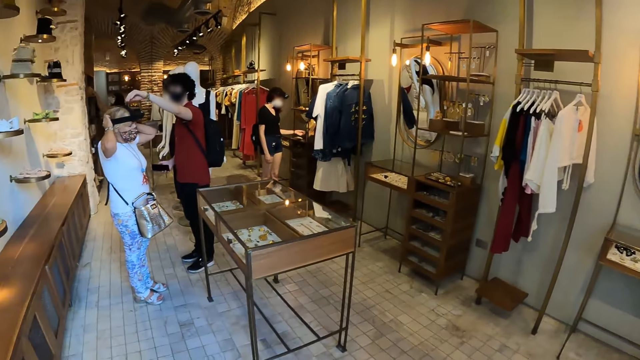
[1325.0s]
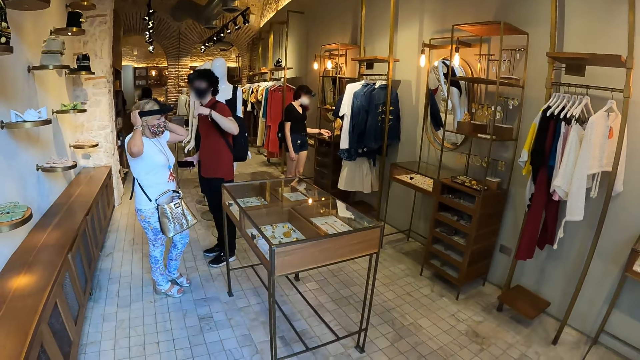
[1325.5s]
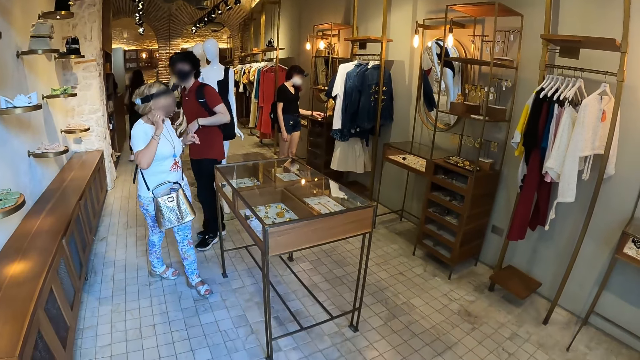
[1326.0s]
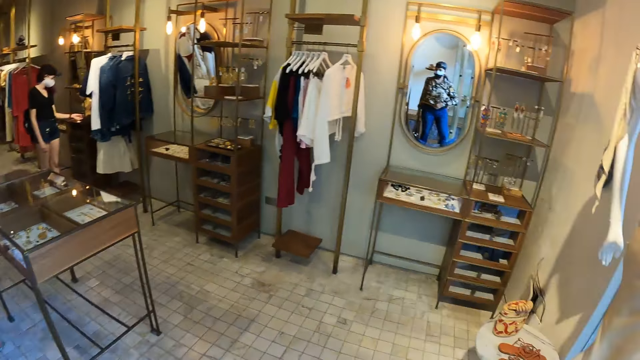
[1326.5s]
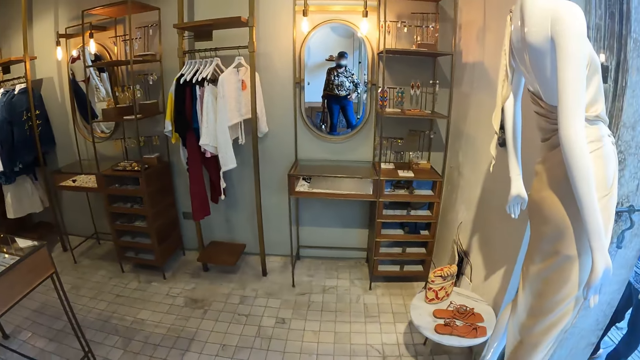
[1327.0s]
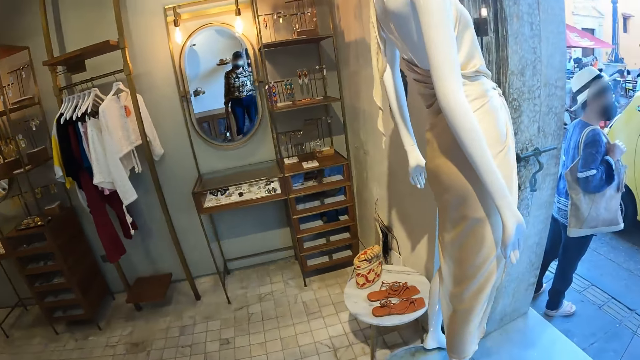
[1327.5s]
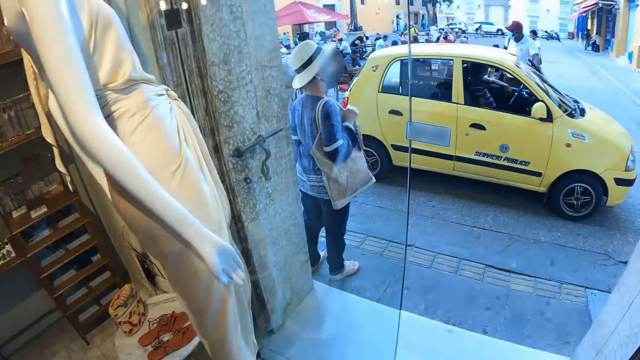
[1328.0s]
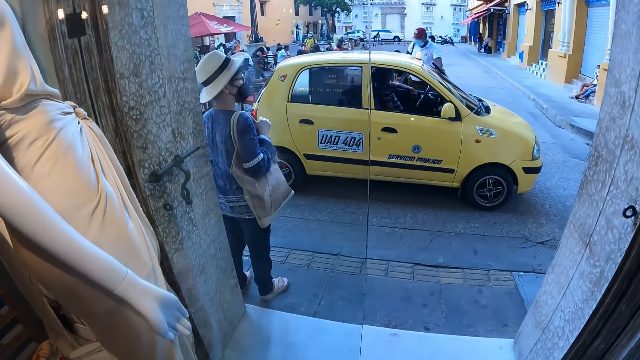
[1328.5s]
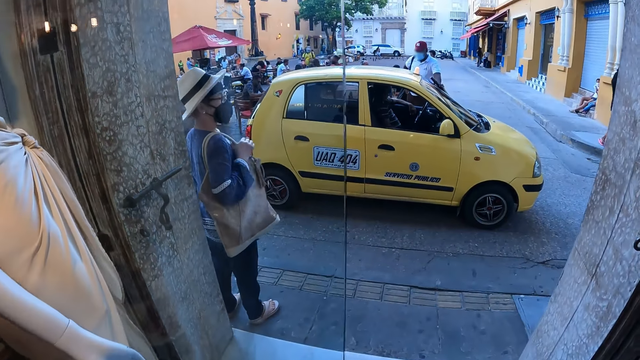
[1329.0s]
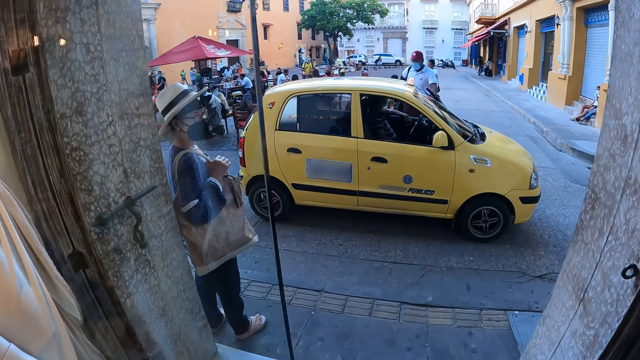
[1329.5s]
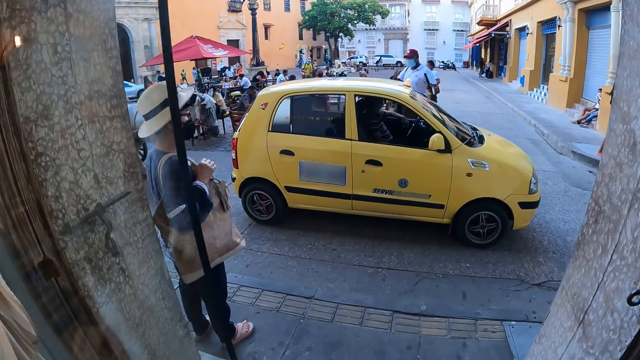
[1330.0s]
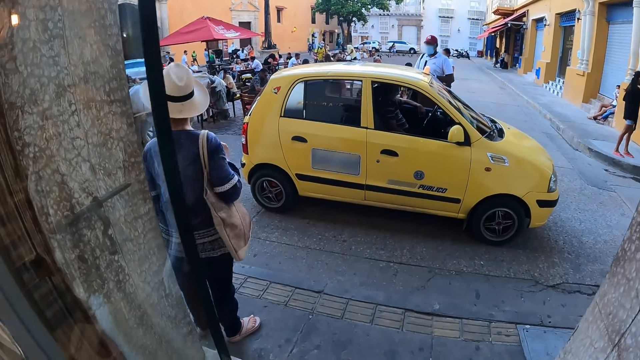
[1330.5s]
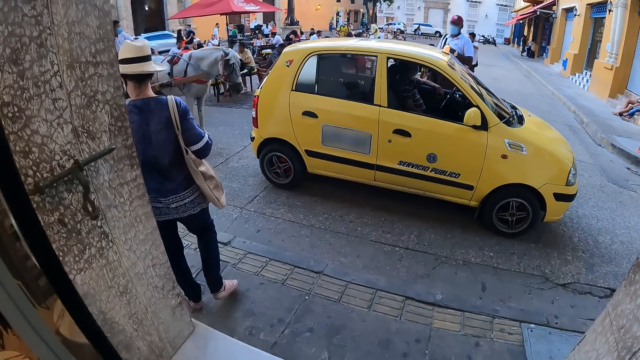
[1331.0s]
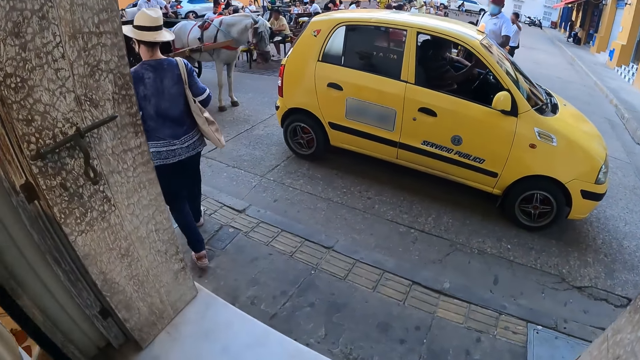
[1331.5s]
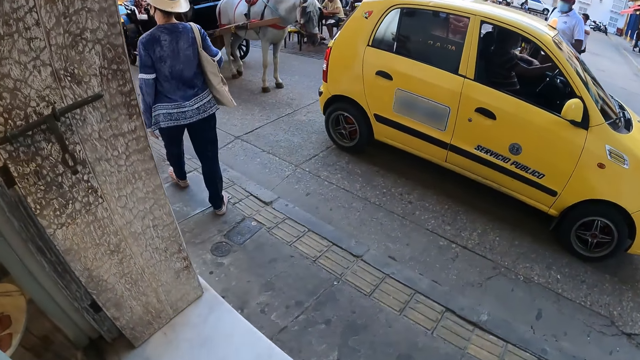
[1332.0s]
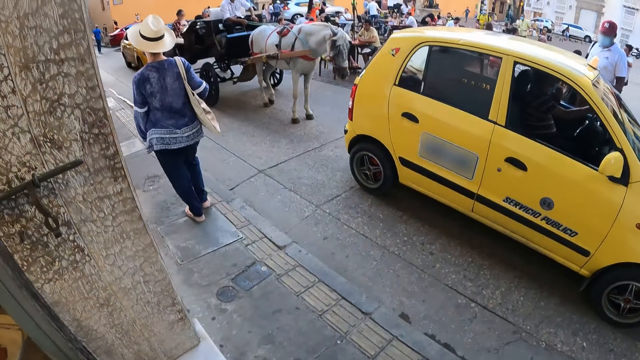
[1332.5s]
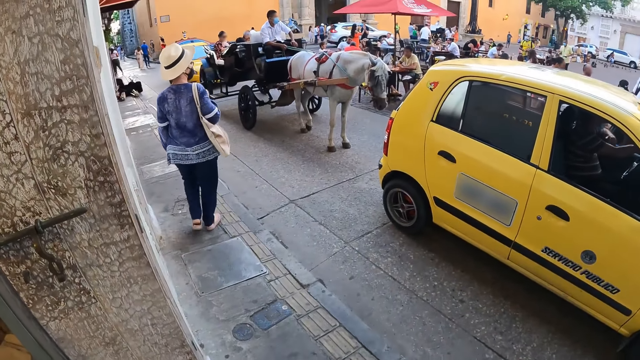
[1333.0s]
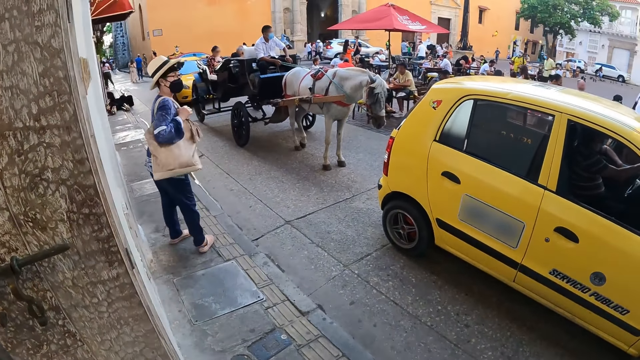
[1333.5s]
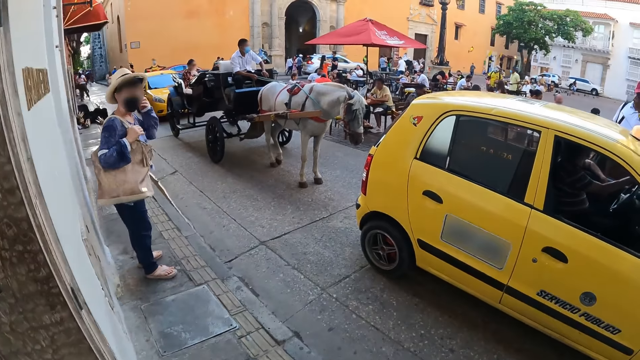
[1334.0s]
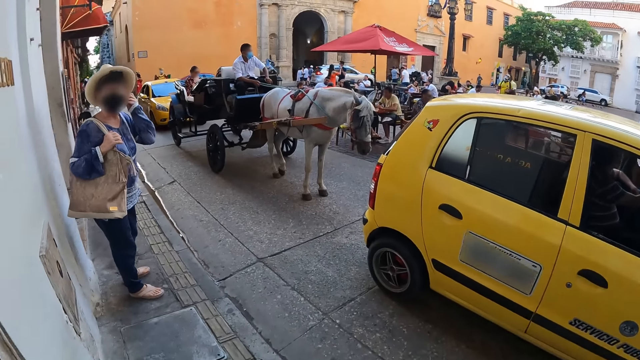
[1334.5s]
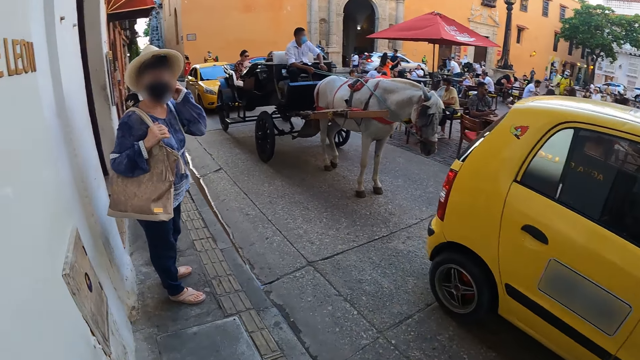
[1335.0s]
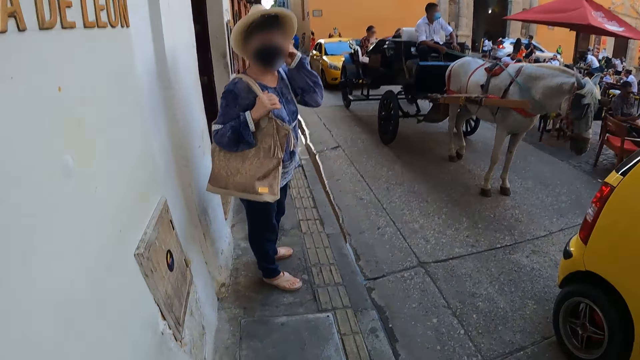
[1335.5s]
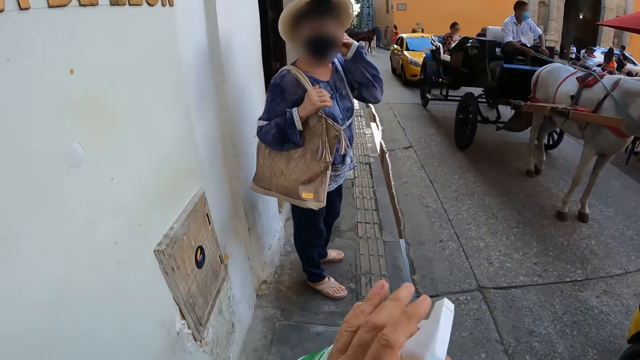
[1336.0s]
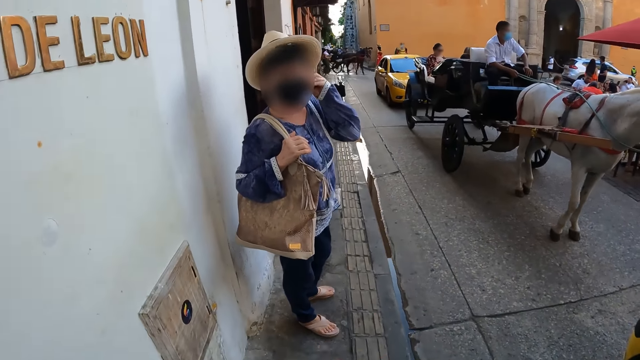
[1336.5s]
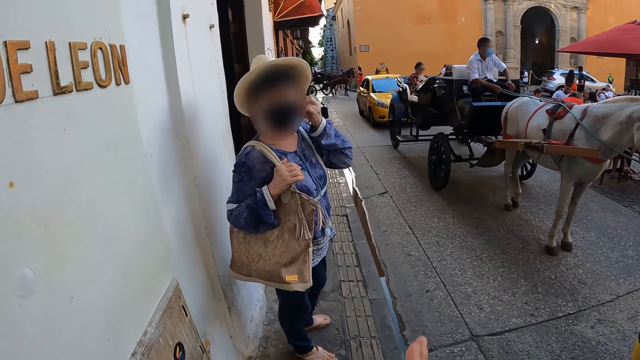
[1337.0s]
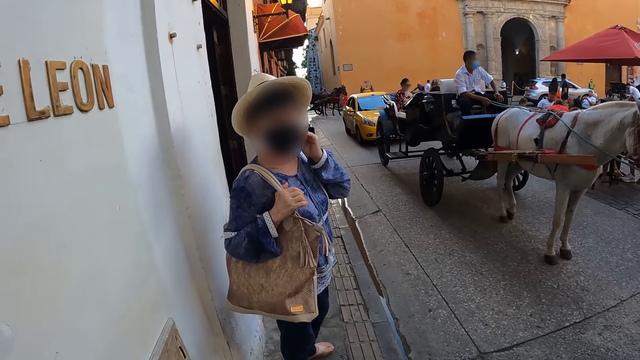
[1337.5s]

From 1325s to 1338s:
The man adjusts the woman's camera with his left hand. The camera wearer walks out of the store. The other woman walks on the street. The other woman converses with the camera wearer. She adjusts her face mask with her left hand. The camera wearer walks on the street.

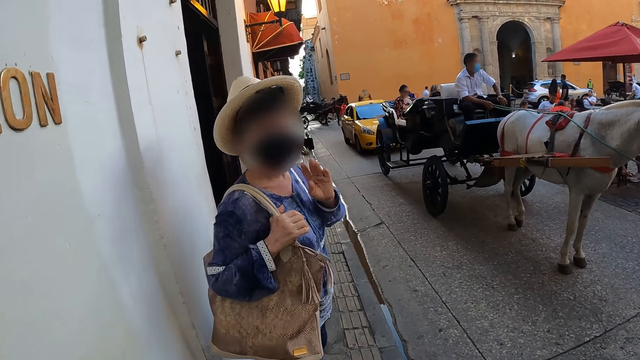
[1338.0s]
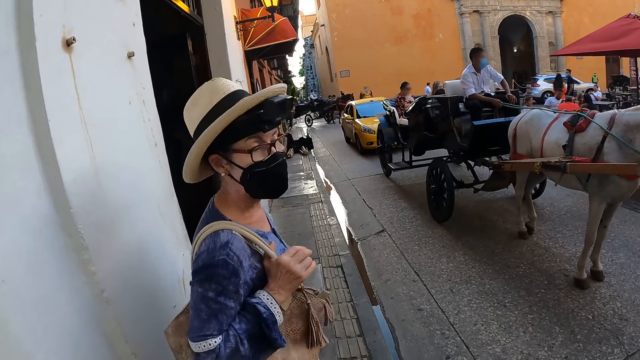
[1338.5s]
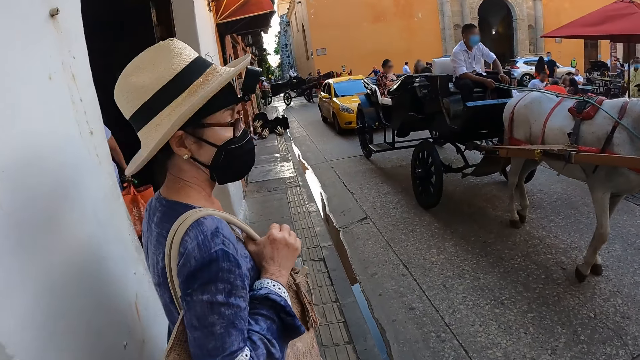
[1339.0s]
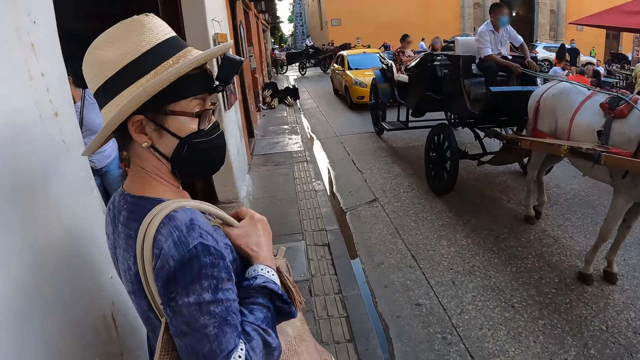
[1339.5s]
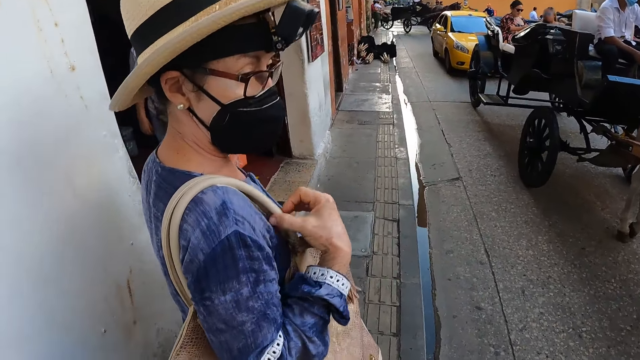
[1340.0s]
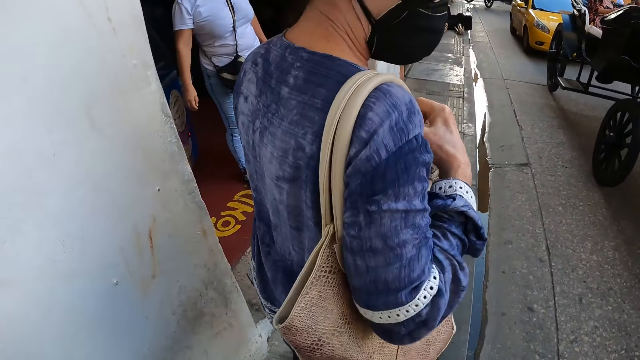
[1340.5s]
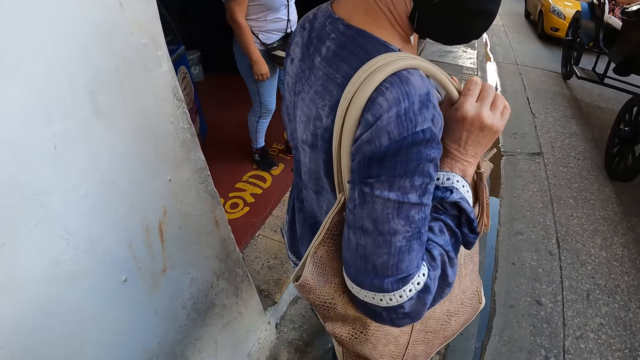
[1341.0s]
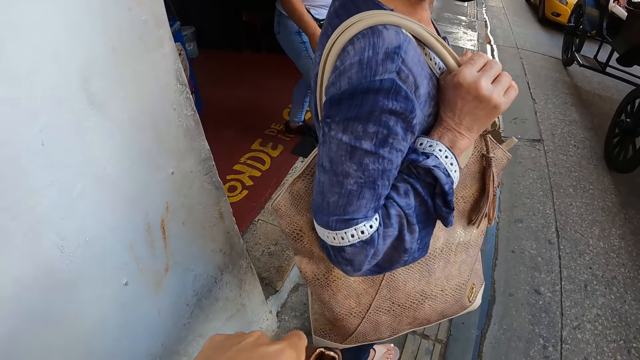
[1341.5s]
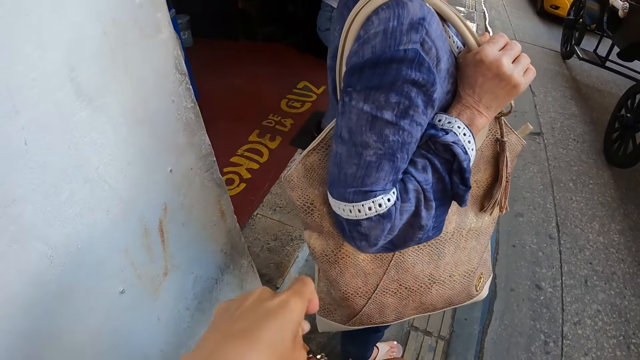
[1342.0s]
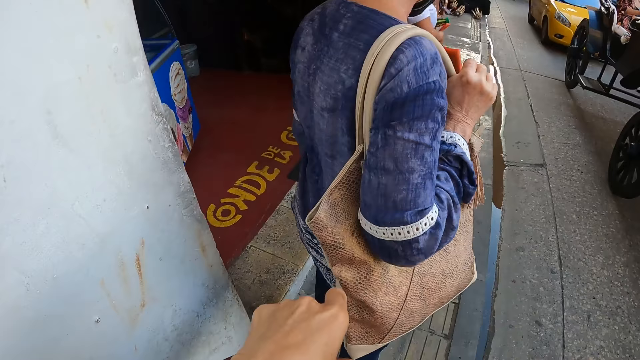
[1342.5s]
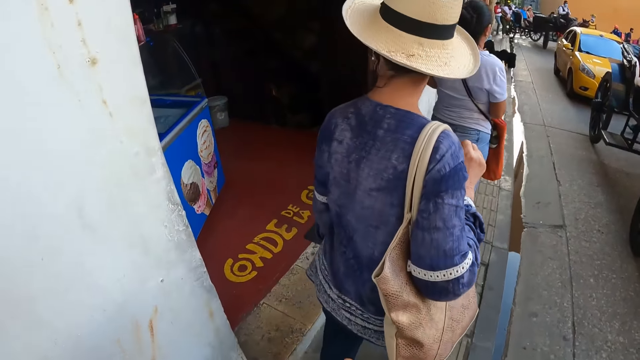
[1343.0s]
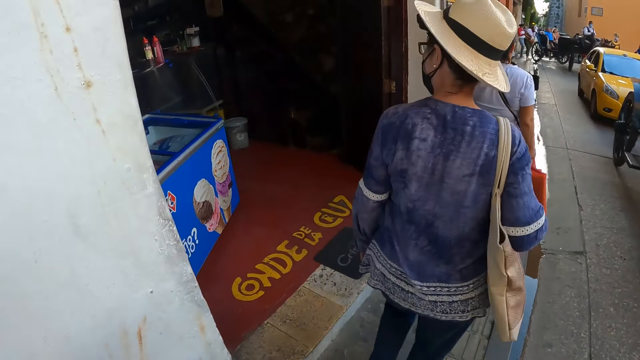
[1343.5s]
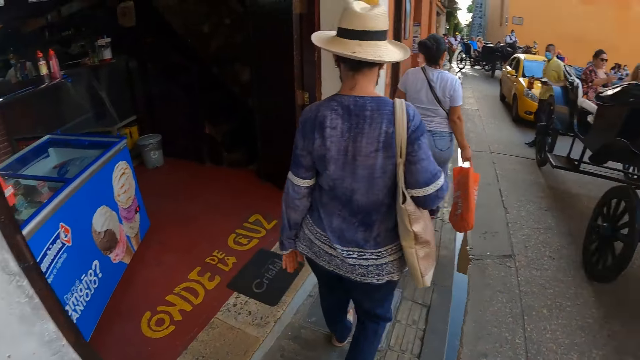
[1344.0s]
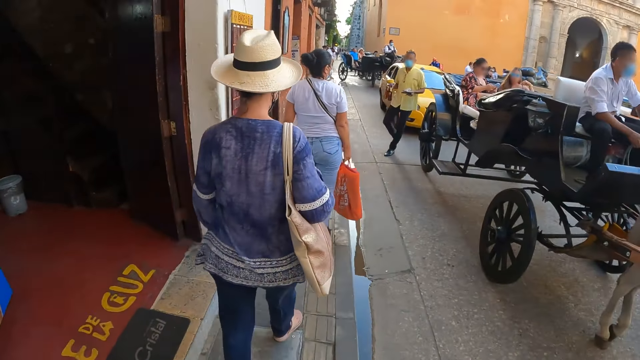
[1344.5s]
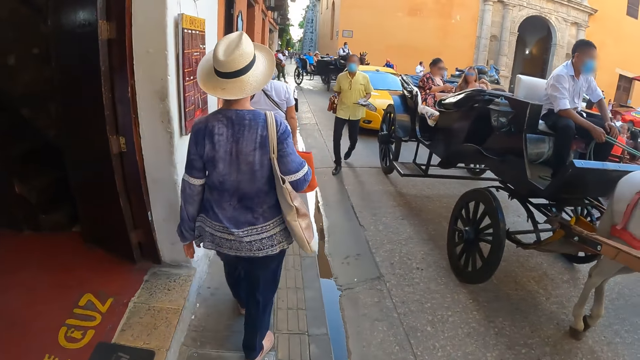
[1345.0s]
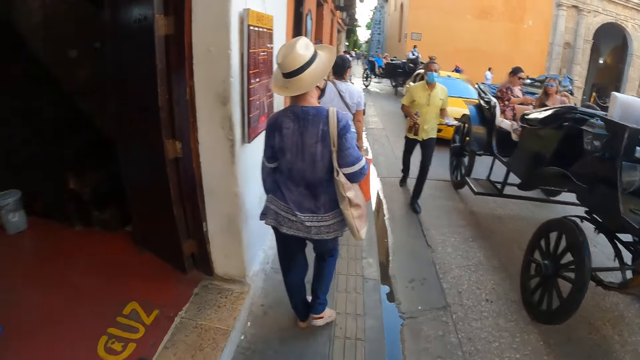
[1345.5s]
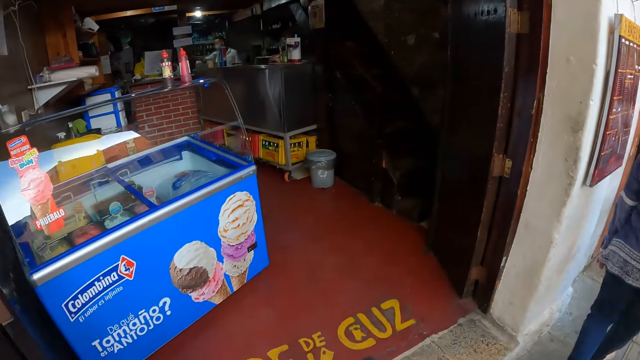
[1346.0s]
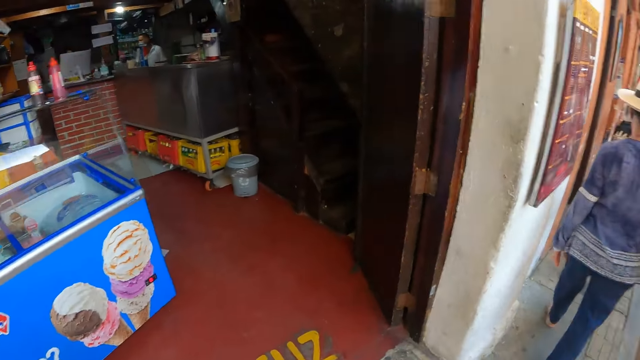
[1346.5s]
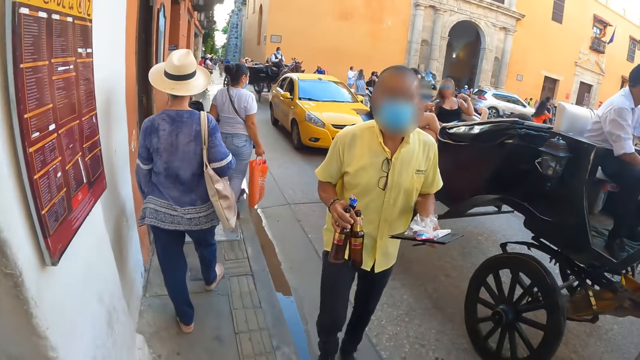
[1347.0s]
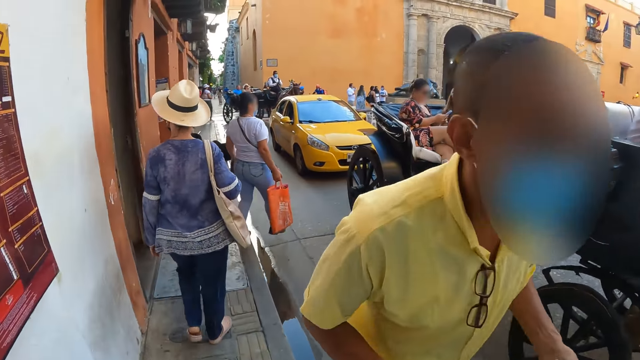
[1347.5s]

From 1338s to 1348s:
The camera wearer walks down the street with the woman.
